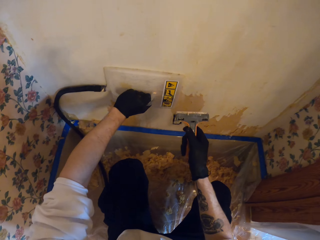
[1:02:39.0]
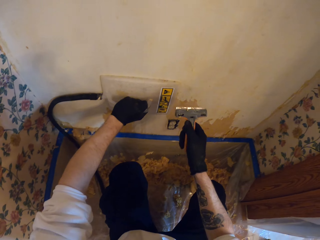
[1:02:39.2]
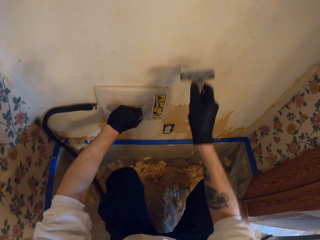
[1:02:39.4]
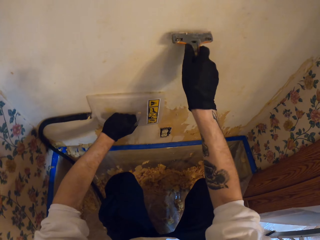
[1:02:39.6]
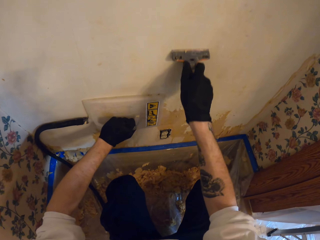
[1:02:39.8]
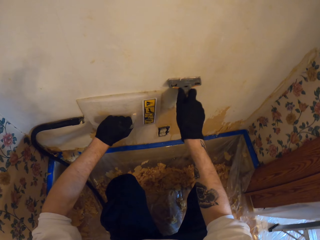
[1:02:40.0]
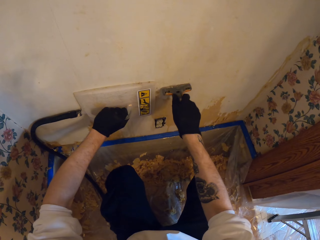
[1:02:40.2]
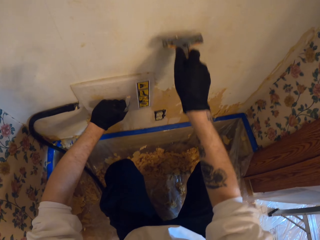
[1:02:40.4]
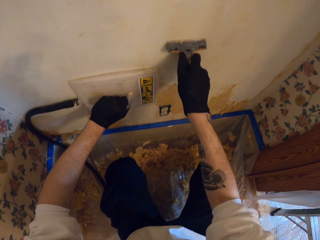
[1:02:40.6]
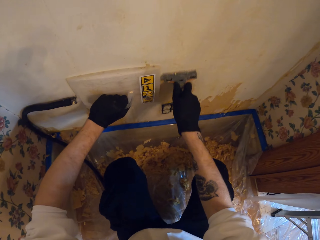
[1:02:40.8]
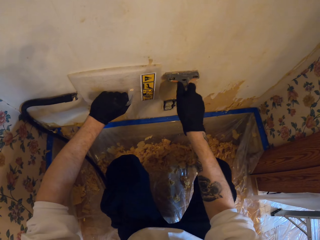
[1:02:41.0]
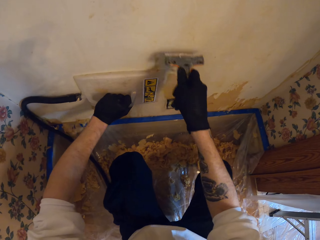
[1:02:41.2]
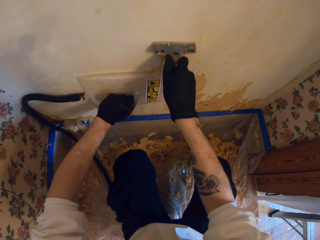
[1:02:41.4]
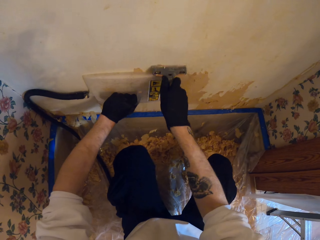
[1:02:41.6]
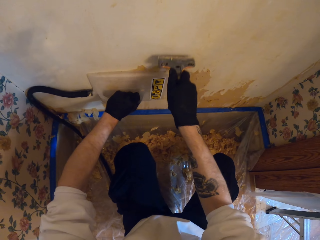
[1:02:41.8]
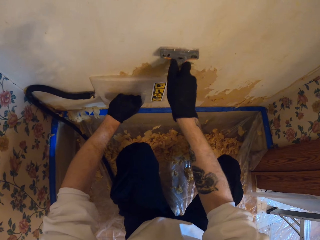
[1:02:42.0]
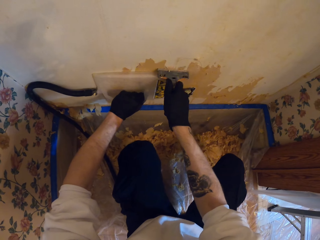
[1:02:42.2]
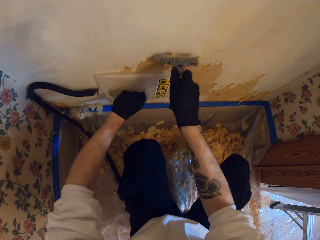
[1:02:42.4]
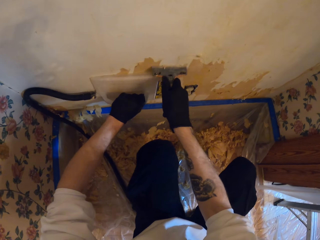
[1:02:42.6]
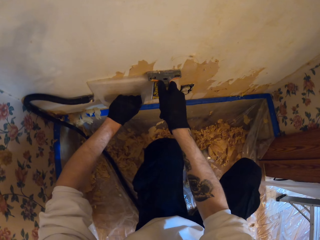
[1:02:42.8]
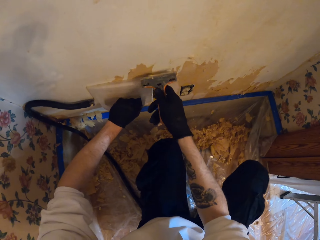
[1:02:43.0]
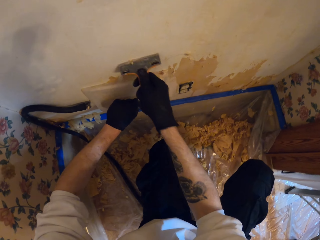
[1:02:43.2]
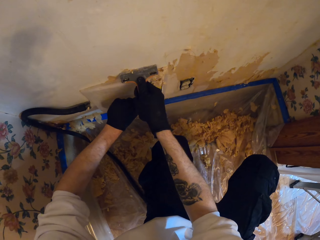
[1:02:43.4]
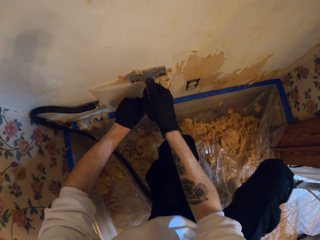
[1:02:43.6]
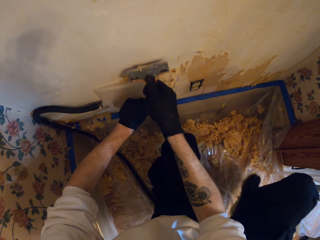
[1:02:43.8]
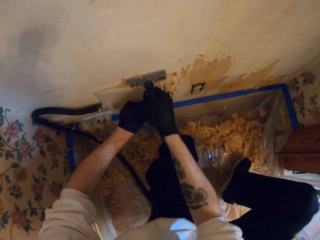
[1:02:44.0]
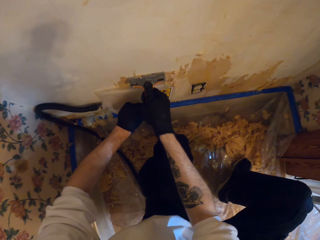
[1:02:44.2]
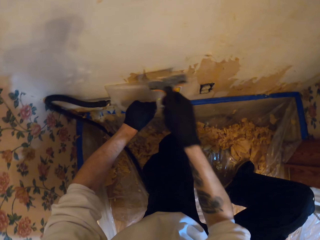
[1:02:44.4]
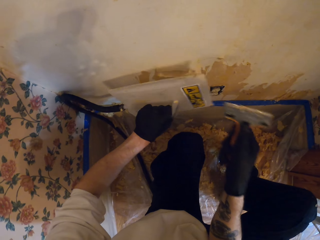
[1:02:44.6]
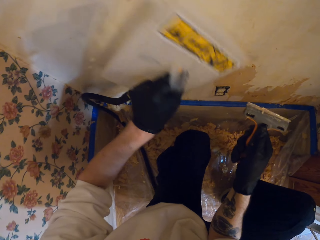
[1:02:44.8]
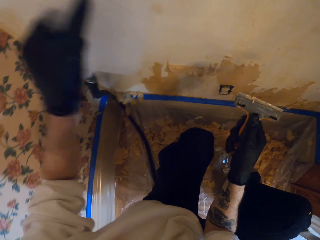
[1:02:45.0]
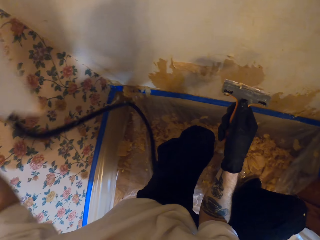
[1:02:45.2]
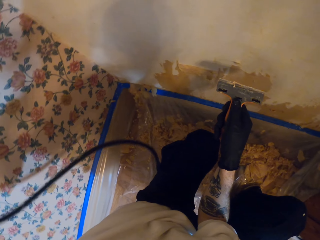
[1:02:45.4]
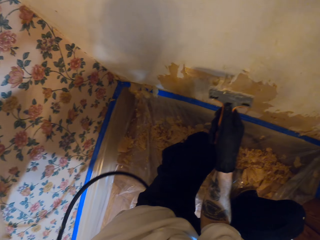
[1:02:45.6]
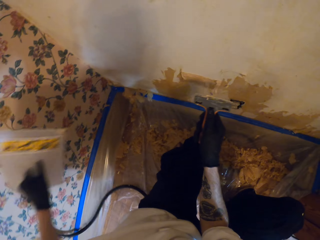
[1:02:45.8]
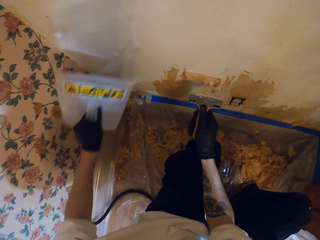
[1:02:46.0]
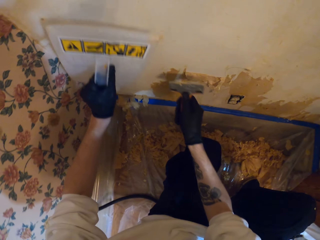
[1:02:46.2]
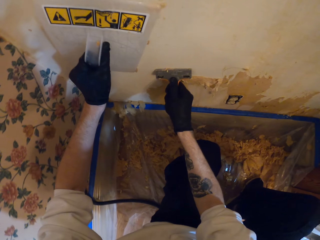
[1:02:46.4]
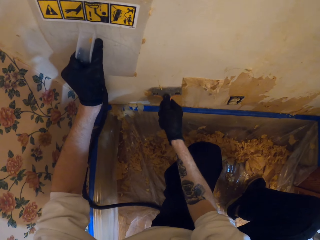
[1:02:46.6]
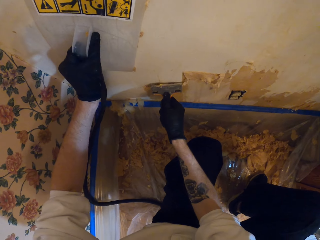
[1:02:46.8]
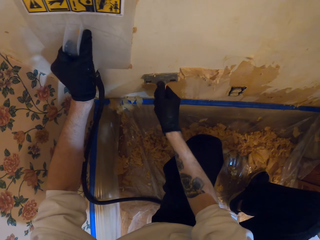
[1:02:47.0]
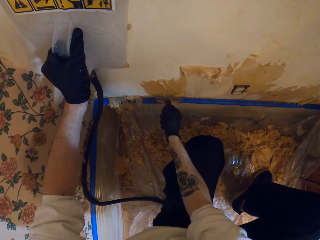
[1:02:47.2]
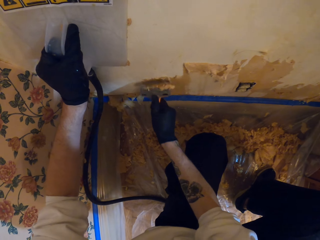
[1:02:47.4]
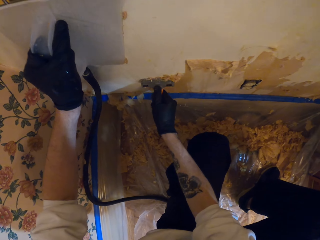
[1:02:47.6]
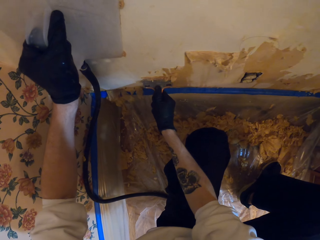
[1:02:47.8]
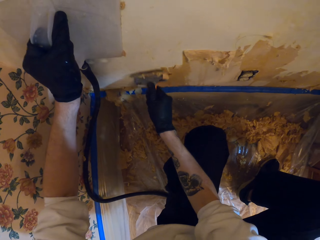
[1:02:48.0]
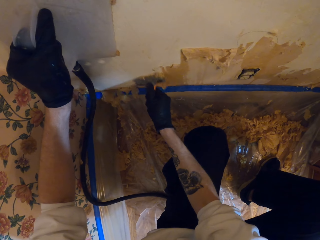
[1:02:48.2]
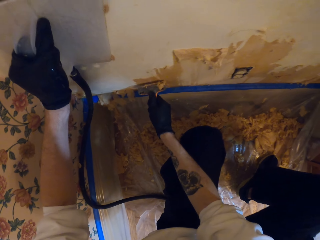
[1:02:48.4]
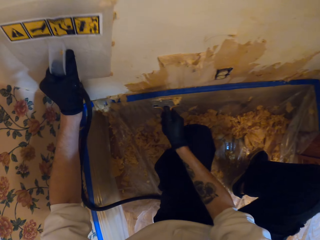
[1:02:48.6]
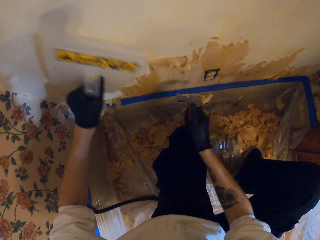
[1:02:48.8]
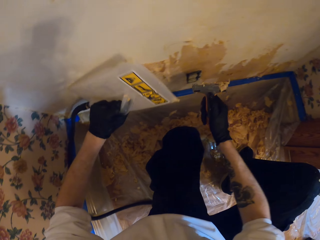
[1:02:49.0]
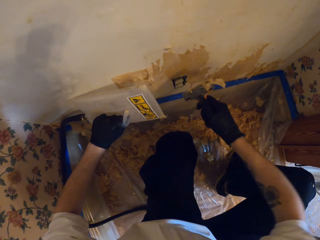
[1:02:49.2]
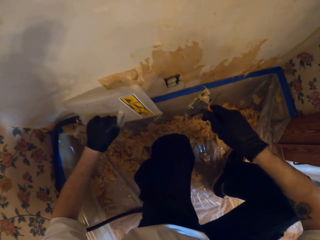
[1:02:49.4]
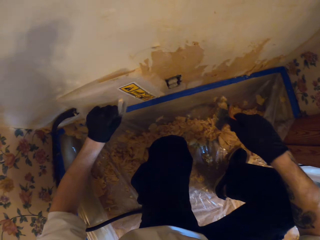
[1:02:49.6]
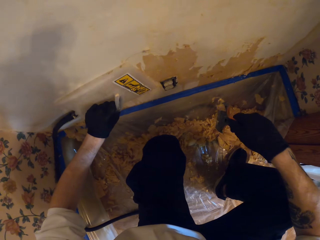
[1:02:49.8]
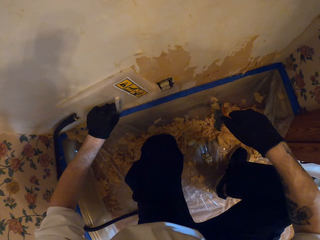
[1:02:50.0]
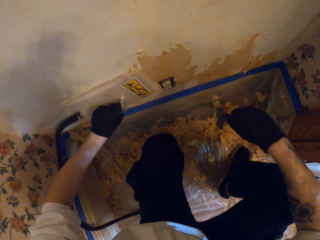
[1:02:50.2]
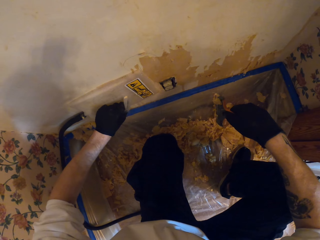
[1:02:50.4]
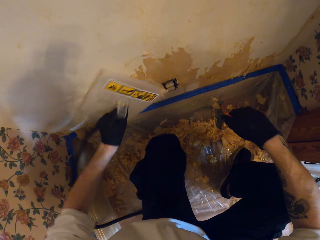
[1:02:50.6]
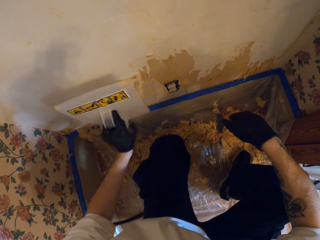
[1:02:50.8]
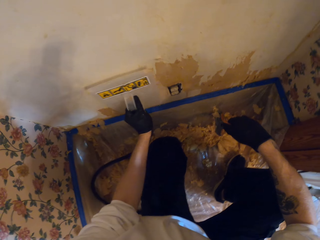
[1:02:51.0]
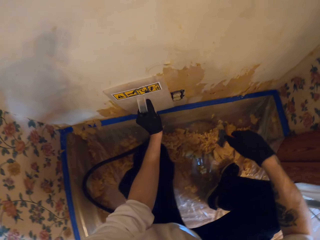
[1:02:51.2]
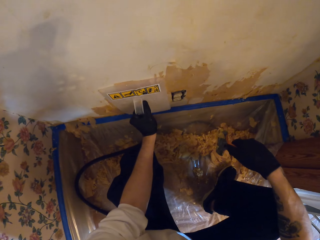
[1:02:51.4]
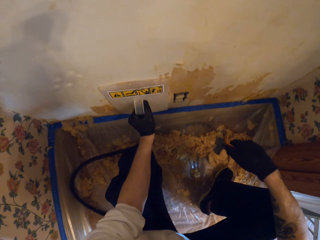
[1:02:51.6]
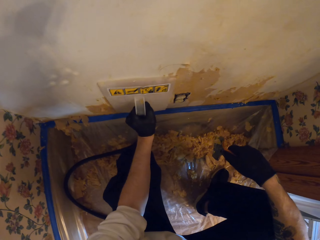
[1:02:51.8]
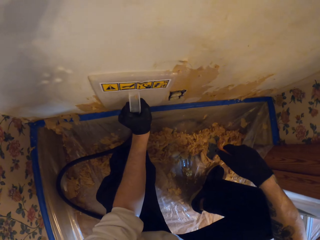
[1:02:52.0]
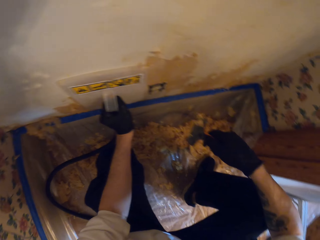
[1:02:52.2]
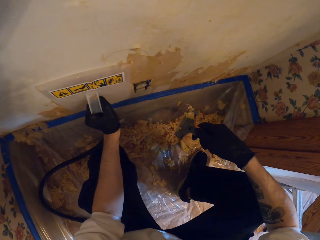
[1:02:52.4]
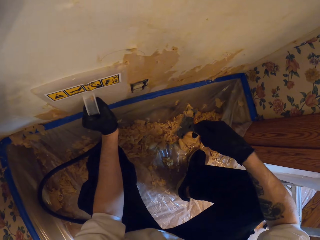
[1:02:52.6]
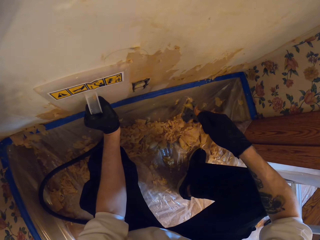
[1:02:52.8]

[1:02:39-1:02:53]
The camera wearer scrapes the wall with a putty knife. They remove steam wallpaper from the wall. They place the steam wallpaper stripper on the wall. They scrape the wall with the putty knife. They remove the steam wallpaper from the wall. They place the steam wallpaper stripper on the wall.

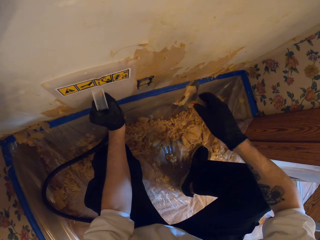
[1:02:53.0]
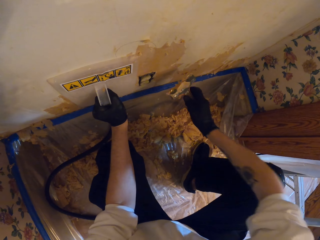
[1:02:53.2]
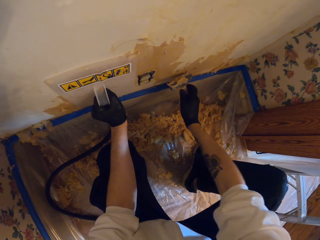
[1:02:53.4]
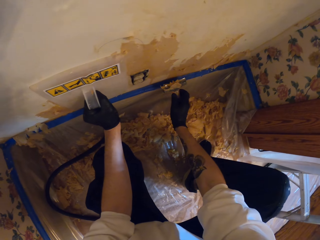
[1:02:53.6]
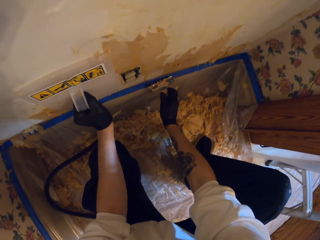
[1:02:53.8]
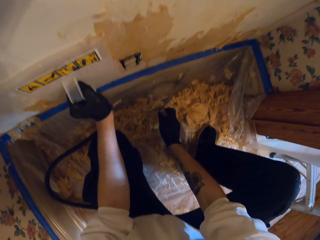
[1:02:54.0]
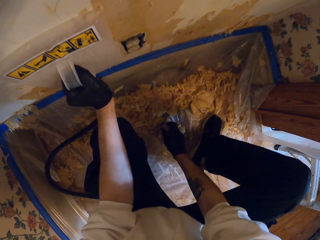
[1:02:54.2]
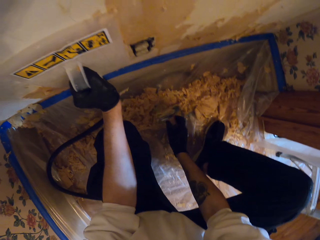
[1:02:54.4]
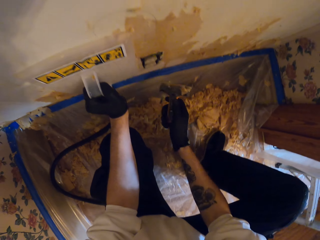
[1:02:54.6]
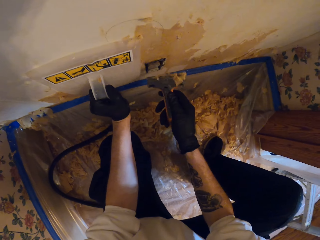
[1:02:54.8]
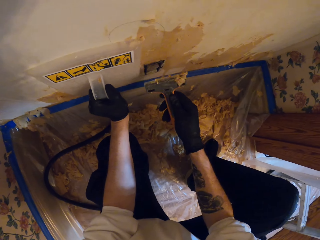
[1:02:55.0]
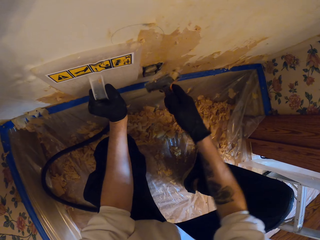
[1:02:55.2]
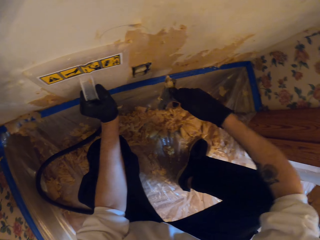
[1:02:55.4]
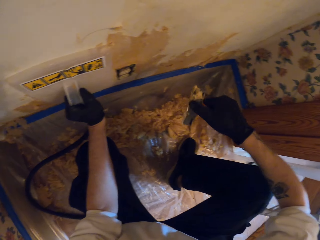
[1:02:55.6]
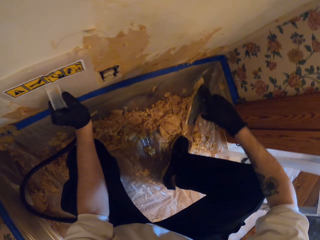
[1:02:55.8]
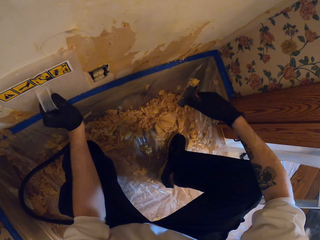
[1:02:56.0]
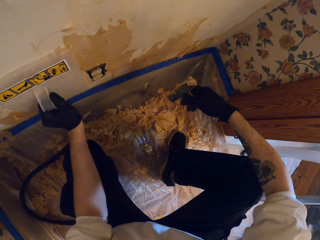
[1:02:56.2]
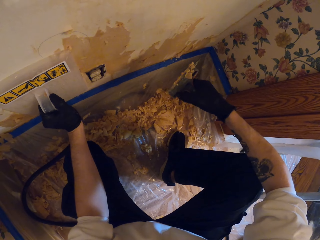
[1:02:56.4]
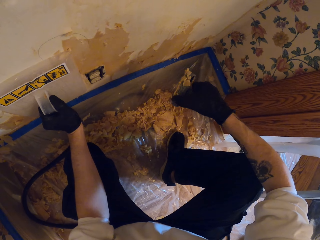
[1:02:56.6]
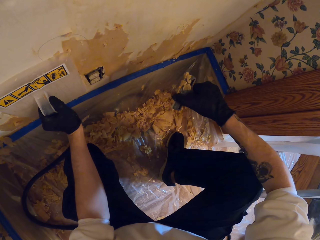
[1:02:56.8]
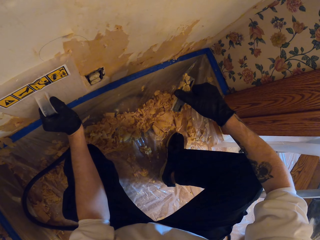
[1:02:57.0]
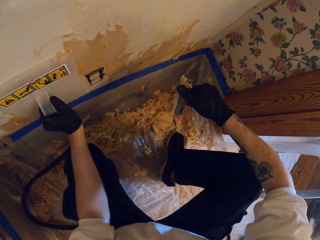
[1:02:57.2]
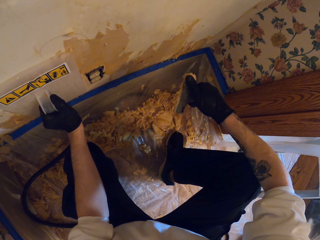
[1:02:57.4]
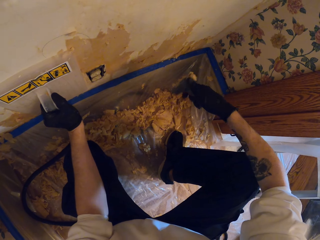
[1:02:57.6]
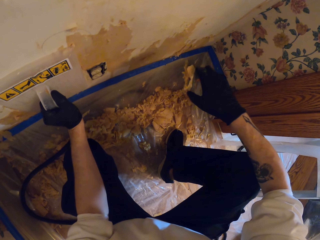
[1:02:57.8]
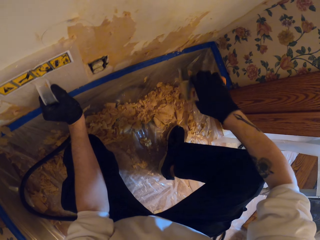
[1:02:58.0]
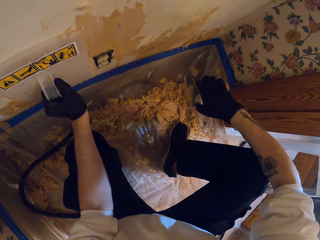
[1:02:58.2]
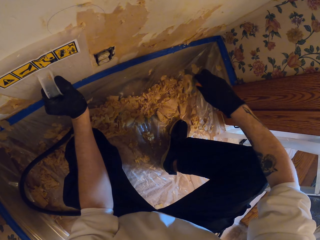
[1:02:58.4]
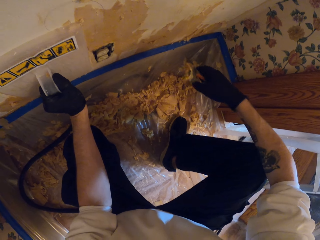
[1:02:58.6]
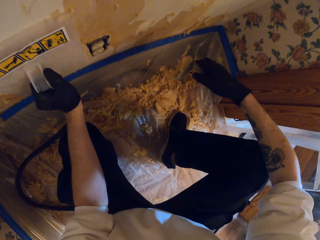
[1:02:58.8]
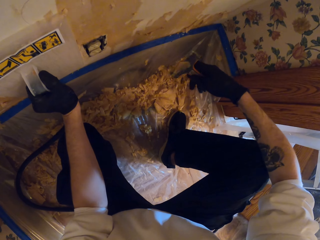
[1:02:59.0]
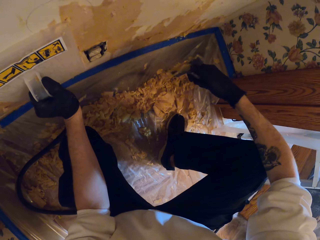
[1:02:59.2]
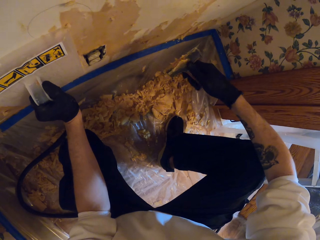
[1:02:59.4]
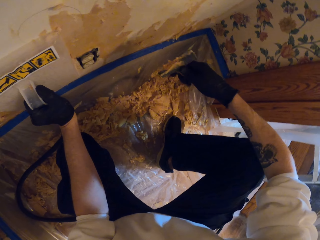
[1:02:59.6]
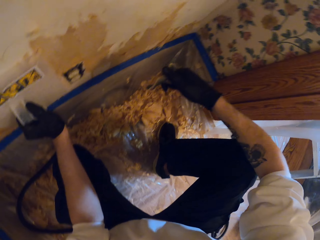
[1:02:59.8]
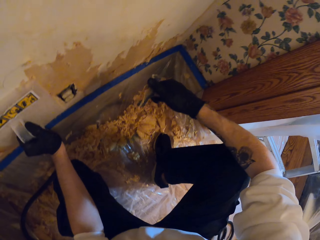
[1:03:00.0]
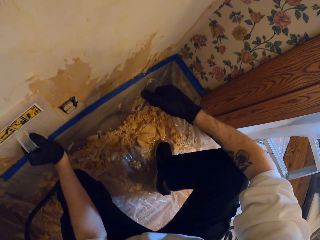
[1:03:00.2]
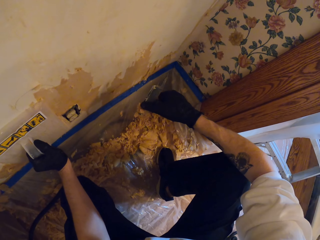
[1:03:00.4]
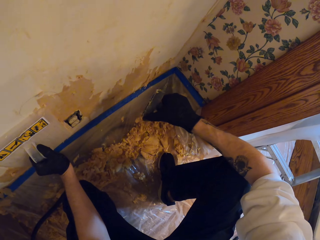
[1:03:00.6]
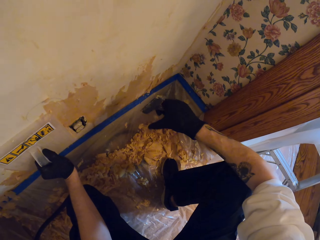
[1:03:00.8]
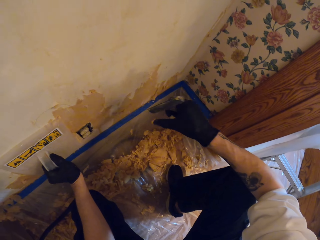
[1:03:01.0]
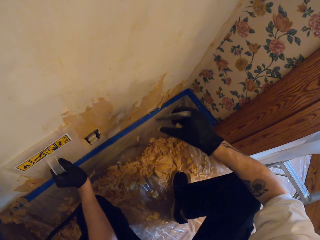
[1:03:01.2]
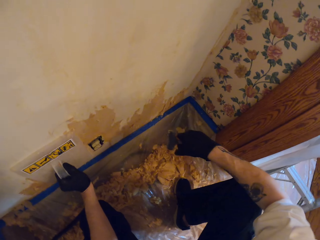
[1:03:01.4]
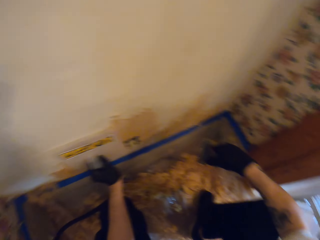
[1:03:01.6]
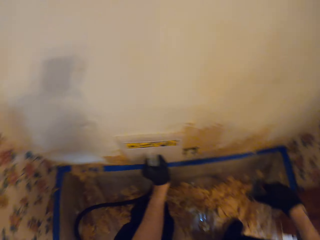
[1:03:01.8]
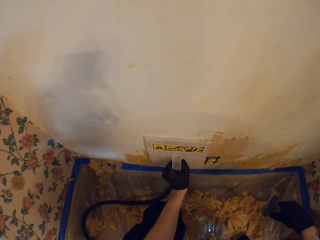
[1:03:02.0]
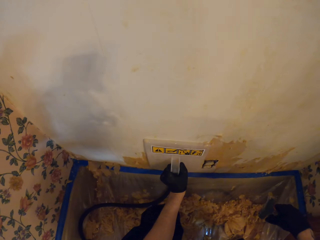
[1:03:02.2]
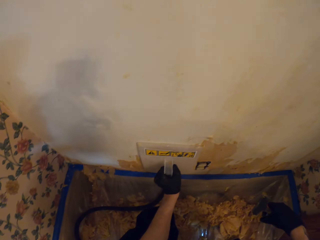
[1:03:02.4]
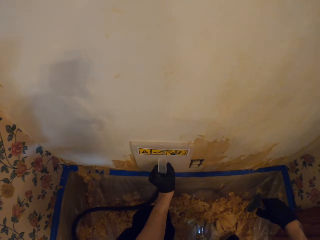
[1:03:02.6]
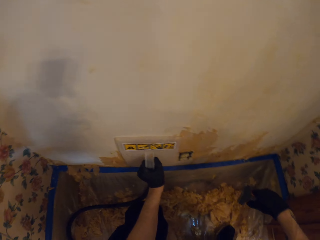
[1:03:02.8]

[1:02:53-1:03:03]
The camera wearer scrapes the wall with a putty knife. They remove the paper or paint from the putty knife.
